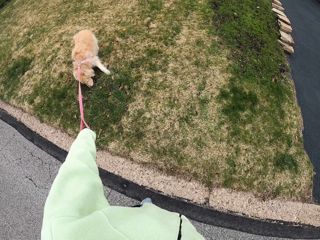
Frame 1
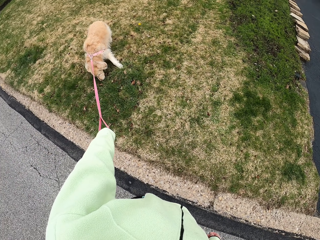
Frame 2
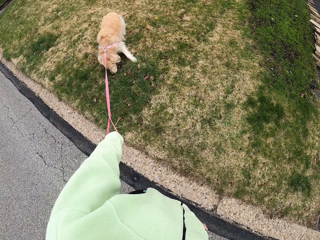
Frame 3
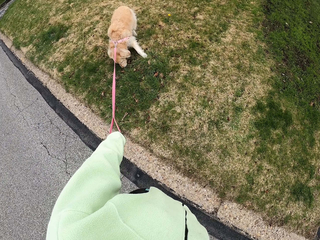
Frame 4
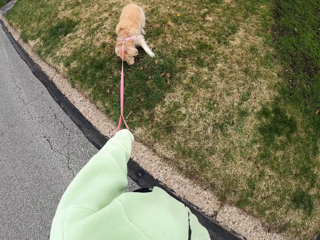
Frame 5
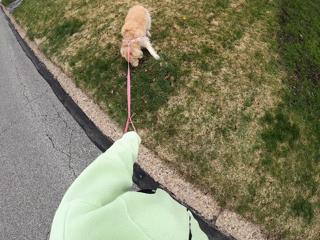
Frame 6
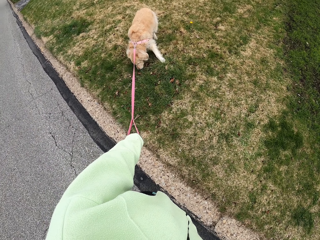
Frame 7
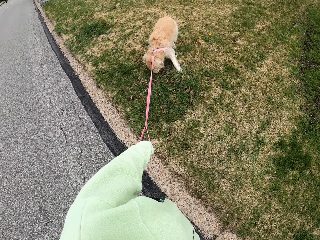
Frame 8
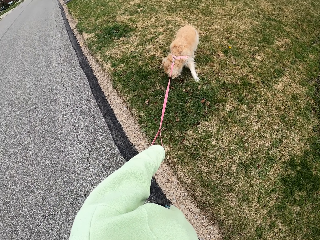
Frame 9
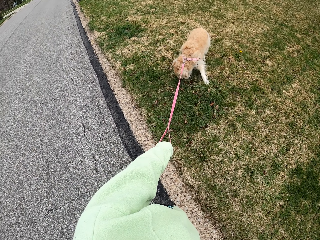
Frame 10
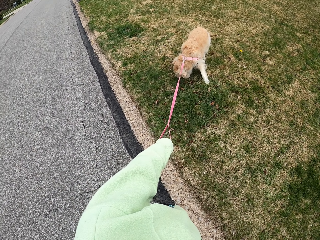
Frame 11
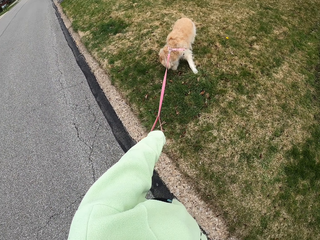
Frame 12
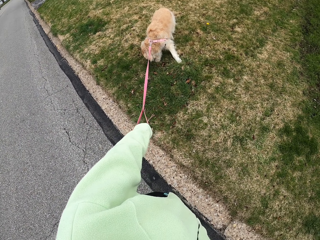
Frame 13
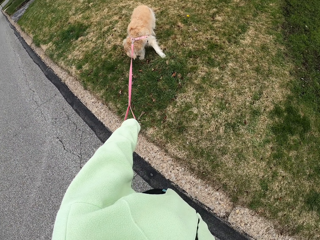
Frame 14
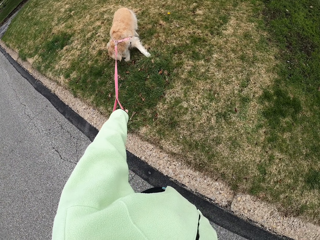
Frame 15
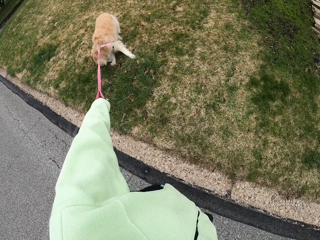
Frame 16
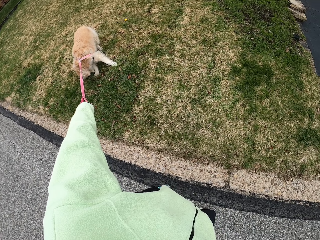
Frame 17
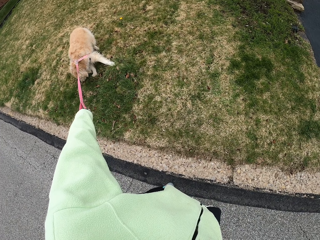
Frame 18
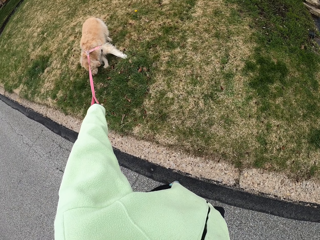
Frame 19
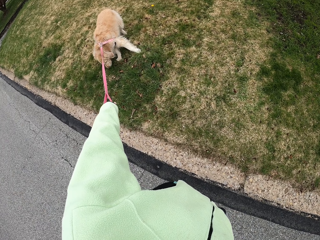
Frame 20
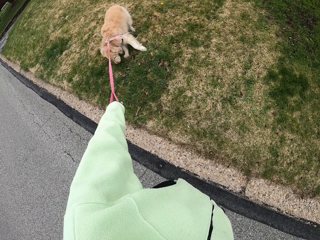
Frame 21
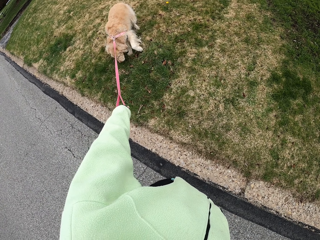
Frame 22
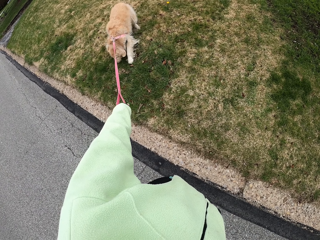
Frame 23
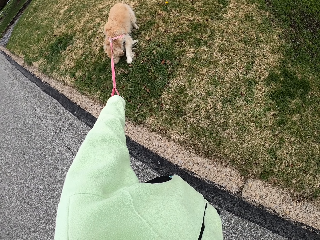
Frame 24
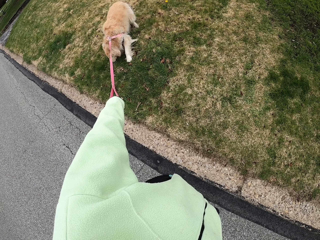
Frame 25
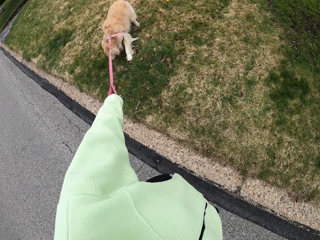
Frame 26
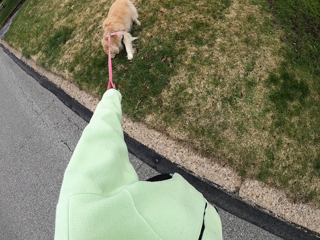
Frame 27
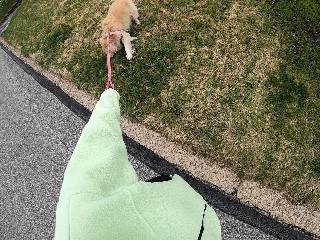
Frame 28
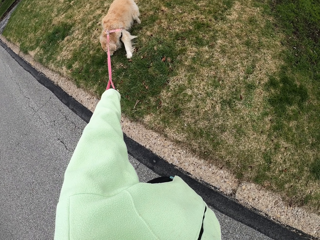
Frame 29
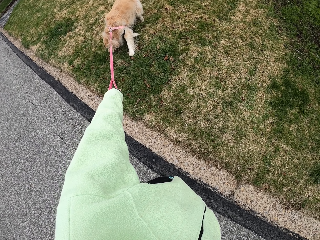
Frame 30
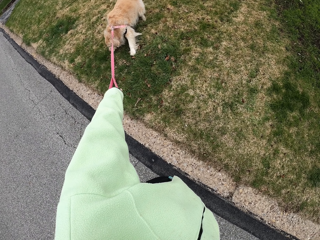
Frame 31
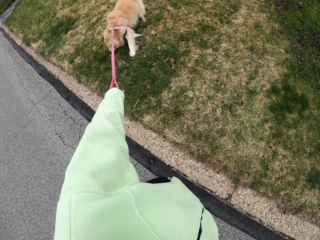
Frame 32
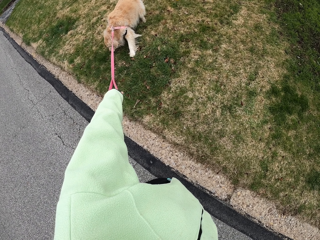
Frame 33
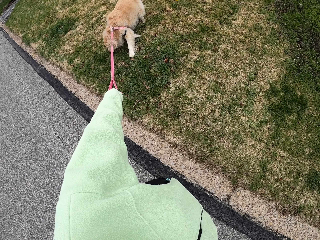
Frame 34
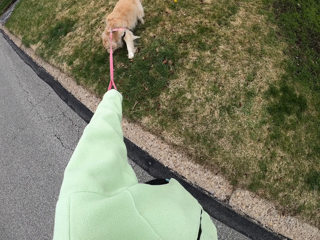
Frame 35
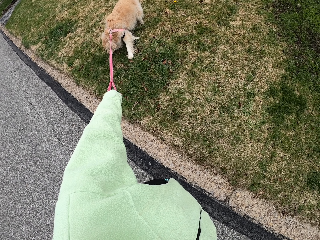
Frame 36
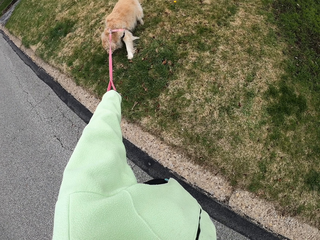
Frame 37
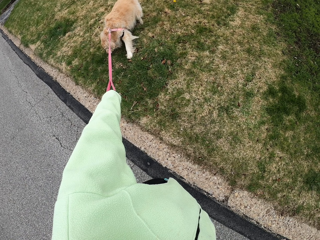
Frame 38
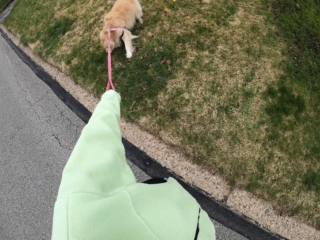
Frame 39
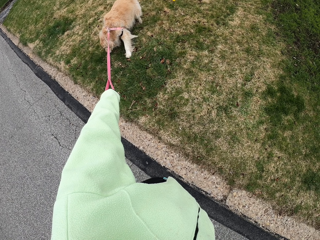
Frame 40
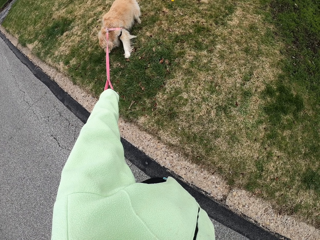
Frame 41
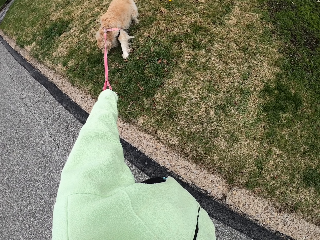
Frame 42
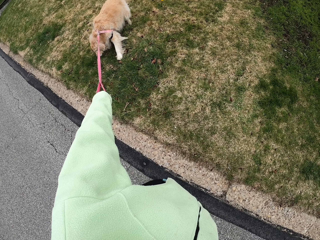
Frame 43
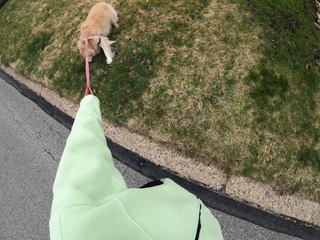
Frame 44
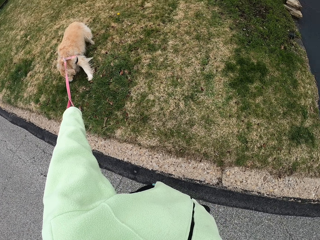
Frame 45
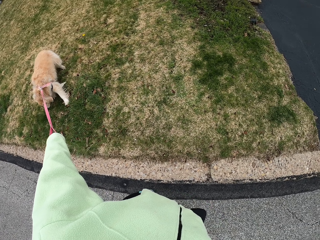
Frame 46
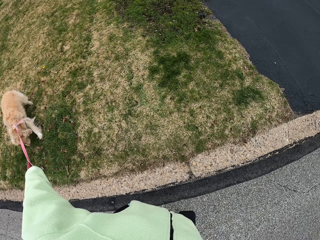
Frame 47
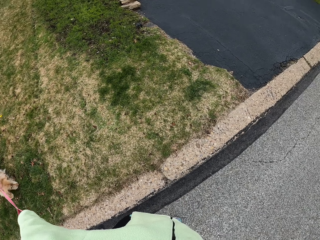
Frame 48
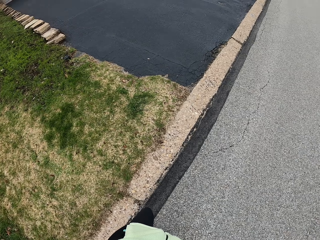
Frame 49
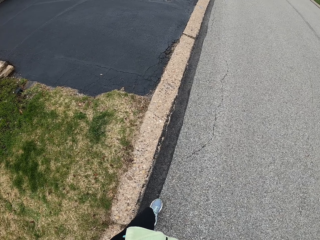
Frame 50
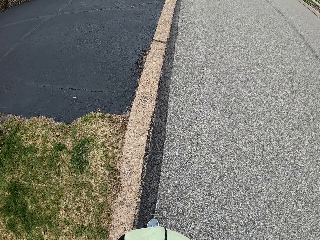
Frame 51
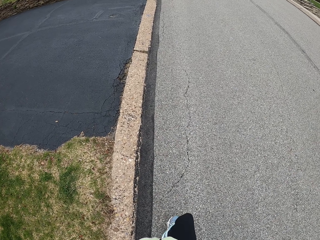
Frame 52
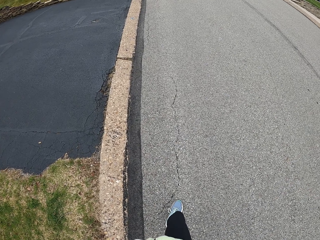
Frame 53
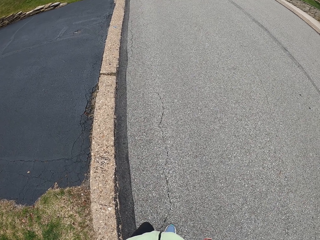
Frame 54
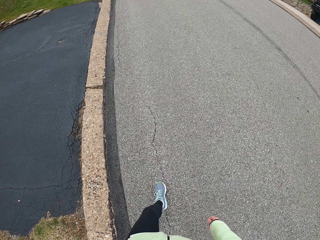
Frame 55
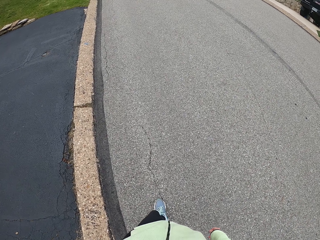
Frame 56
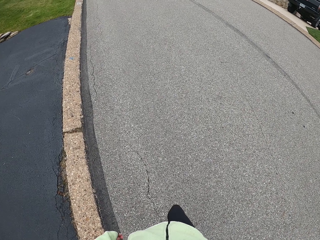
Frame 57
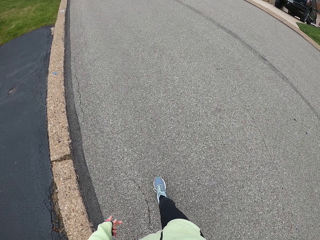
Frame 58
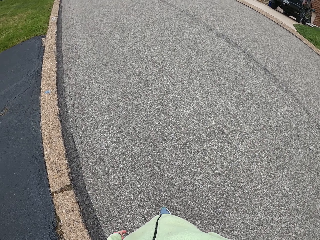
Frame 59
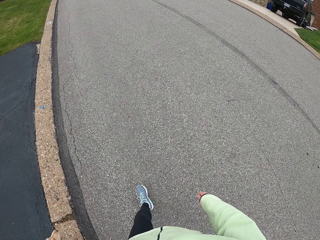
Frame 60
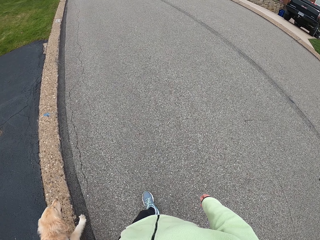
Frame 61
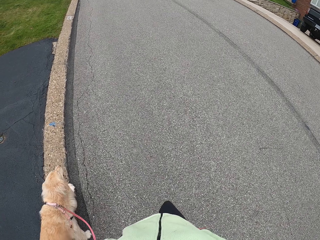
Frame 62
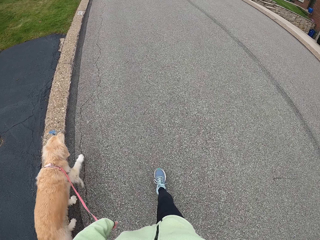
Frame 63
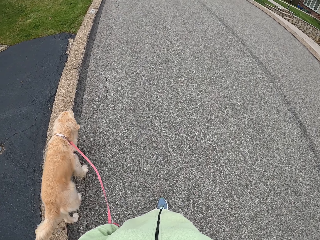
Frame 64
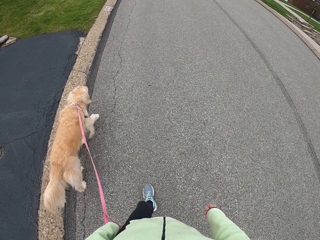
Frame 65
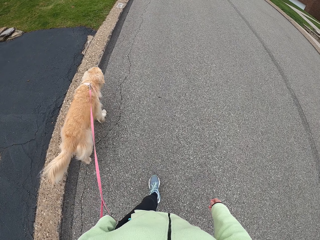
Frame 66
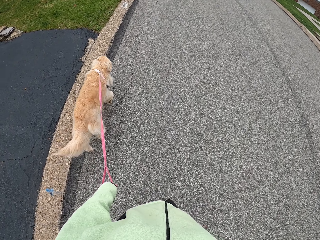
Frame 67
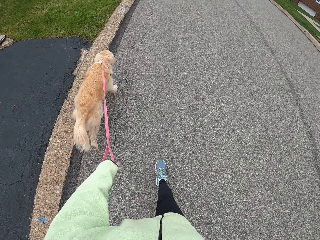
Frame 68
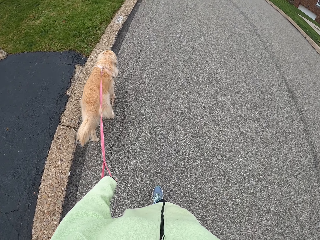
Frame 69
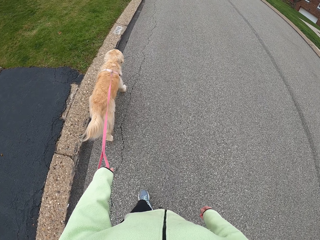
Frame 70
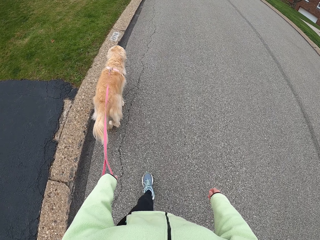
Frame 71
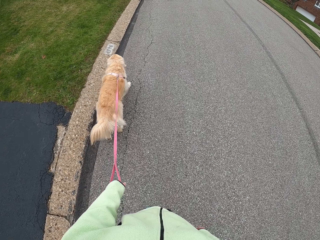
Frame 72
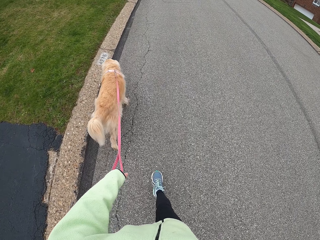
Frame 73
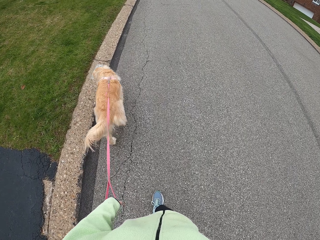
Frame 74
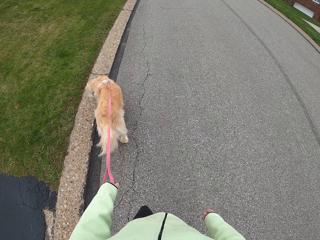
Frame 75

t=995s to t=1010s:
The camera wearer stops walking. They look around the dog. They look around again. They pull a dog leash. They look around. They look around again. They walk on a road holding the dog leash.

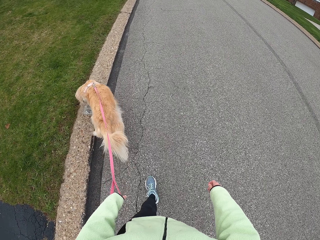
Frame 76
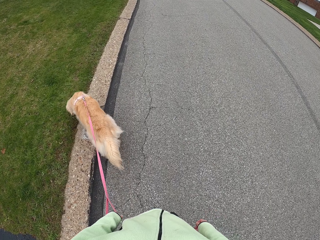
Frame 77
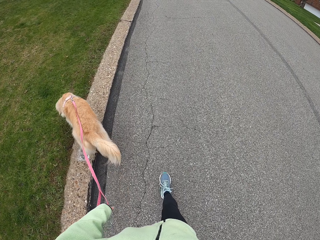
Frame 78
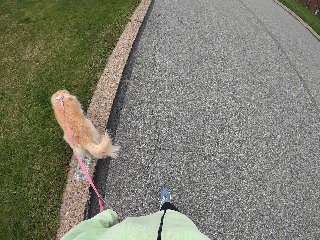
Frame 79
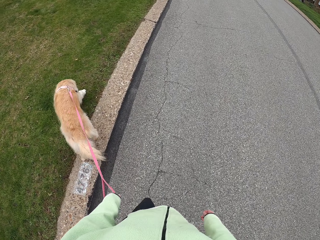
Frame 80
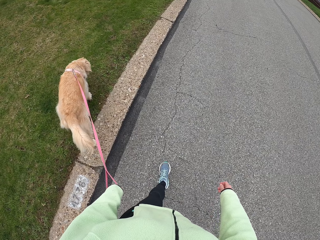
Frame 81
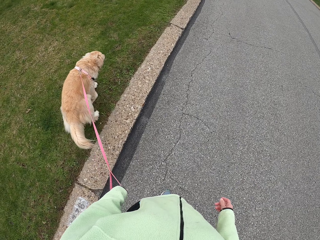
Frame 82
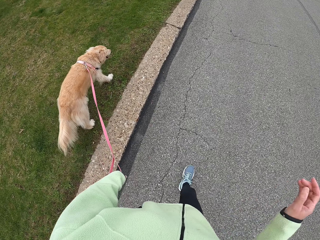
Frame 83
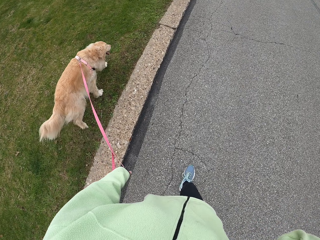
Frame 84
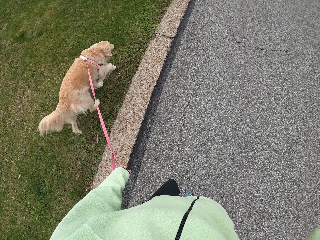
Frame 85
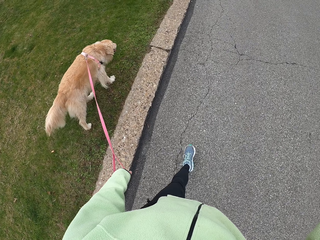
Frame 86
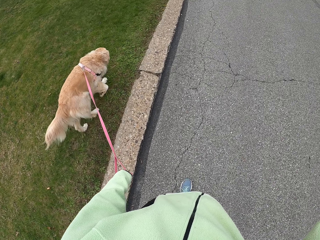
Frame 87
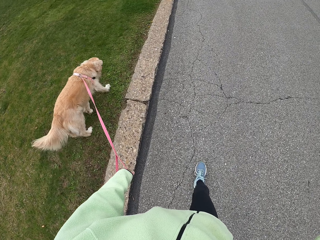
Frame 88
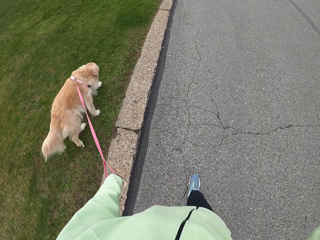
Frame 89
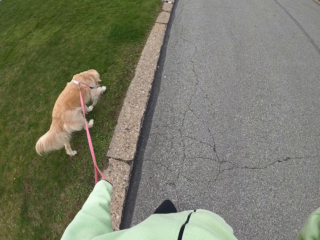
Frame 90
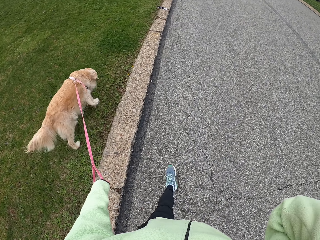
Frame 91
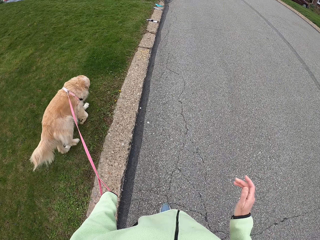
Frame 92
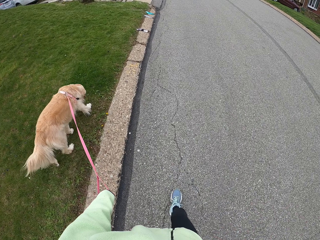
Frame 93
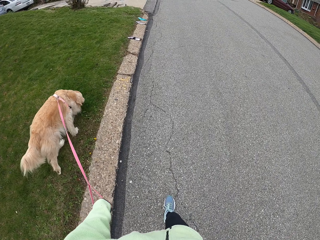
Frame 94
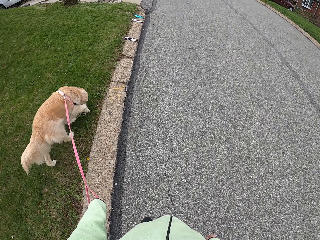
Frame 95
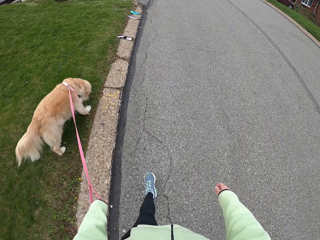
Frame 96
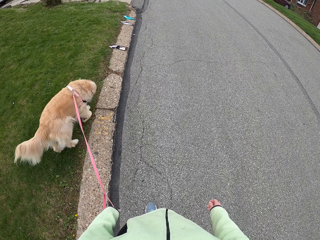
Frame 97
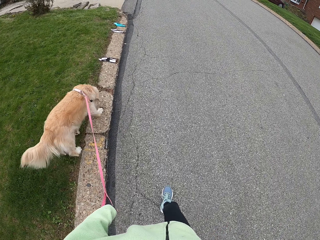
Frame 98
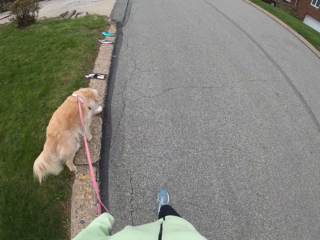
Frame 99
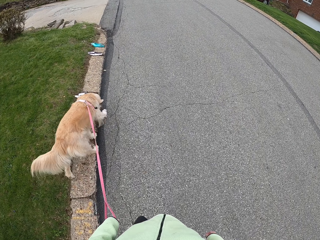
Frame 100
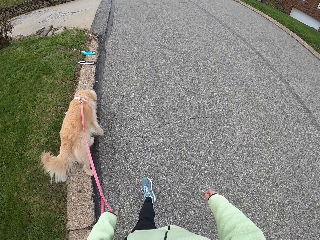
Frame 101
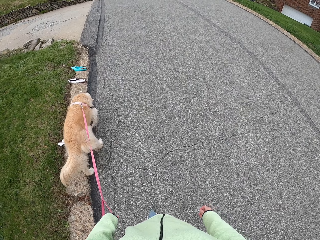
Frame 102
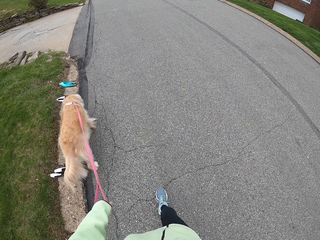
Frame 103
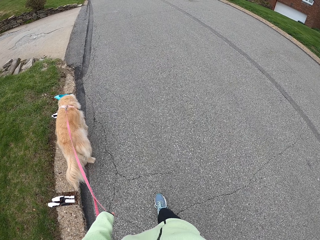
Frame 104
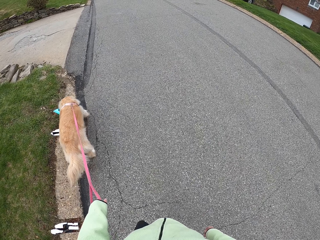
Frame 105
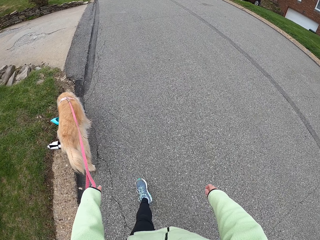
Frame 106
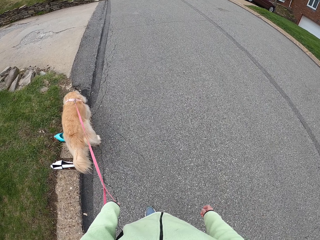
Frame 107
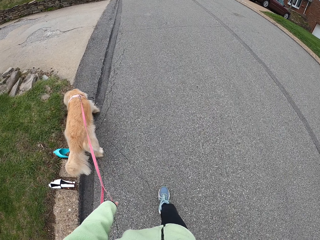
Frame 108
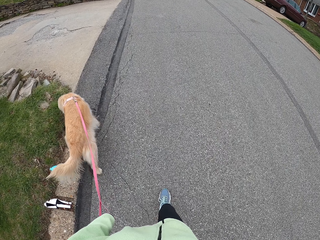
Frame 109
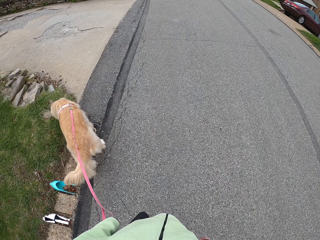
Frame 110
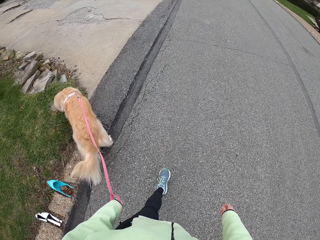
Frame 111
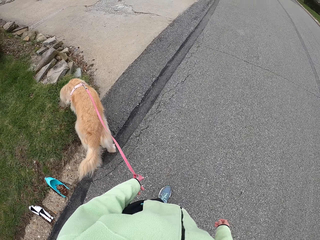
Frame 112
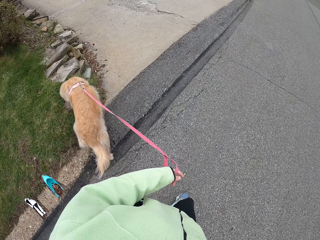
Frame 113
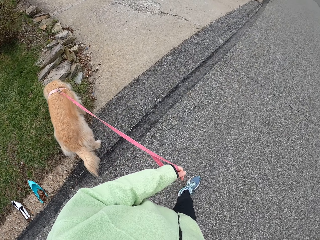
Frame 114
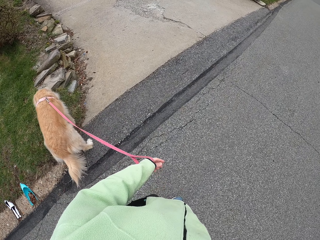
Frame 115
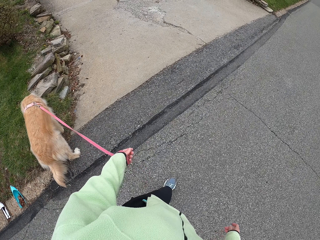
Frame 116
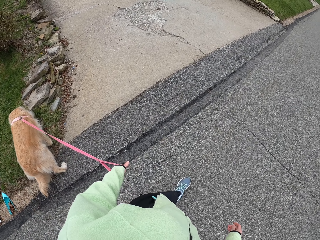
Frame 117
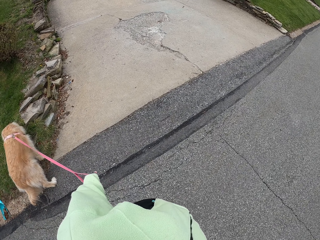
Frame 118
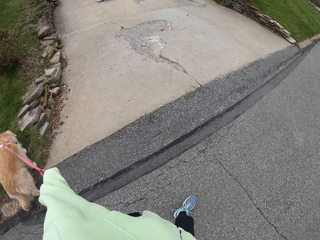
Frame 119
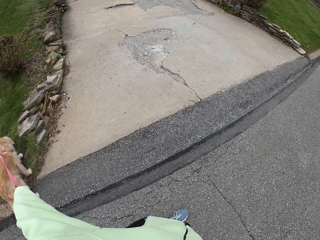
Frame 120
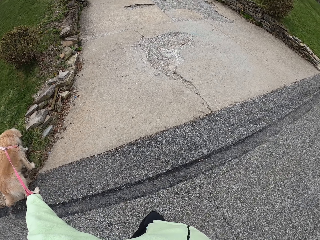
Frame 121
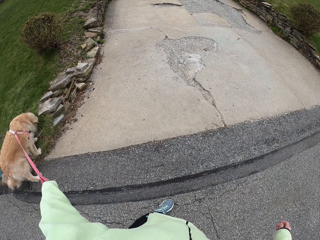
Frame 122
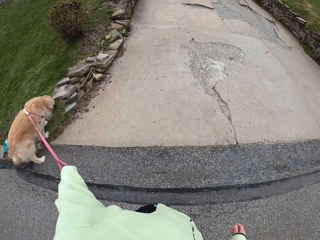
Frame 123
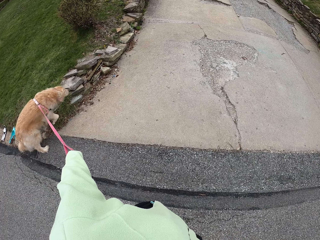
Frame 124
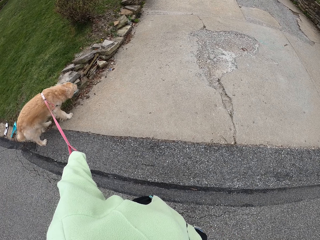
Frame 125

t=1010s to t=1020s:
The camera wearer raises her right hand. She walks on a road holding a dog leash. She moves the hand down. She walks on the road holding the dog leash. She looks around.
